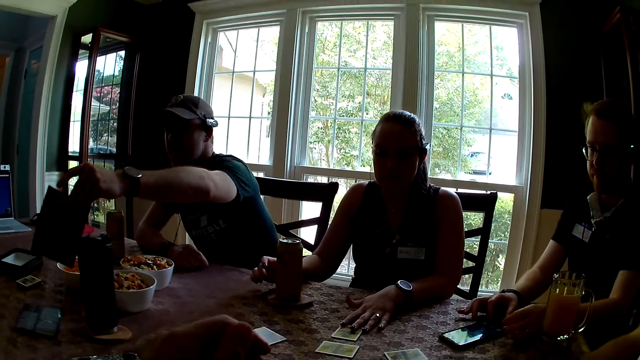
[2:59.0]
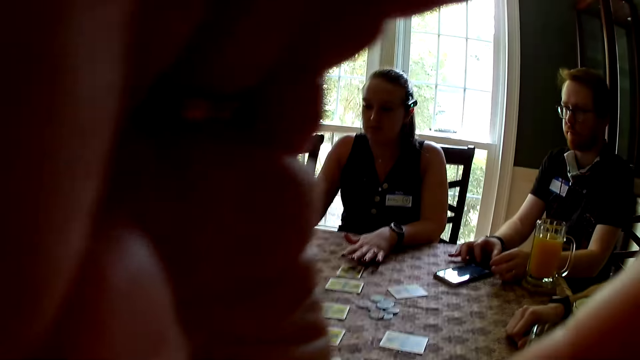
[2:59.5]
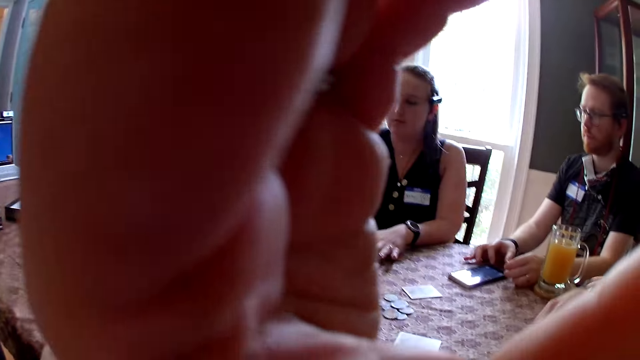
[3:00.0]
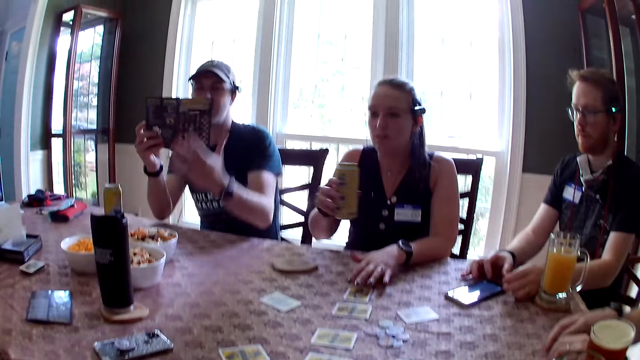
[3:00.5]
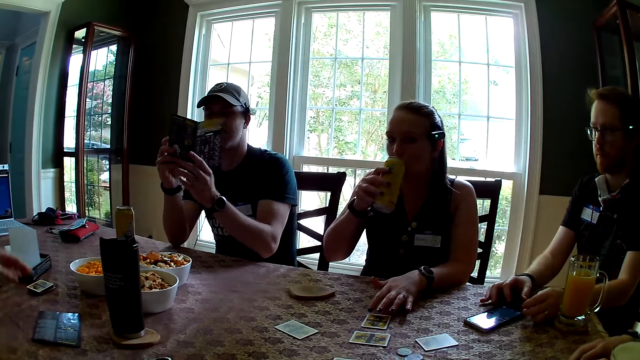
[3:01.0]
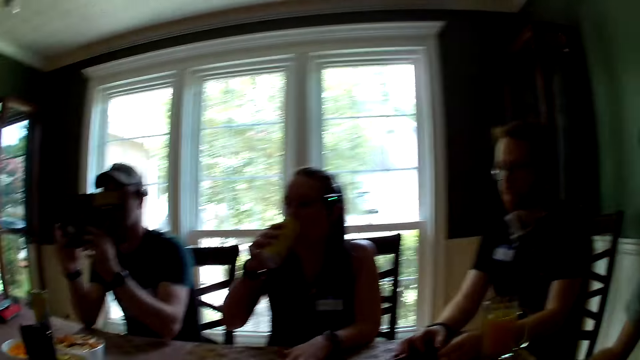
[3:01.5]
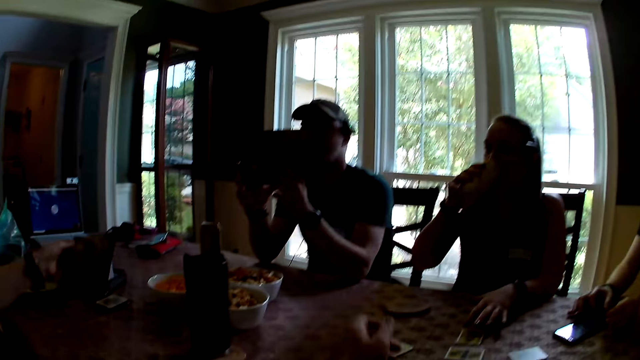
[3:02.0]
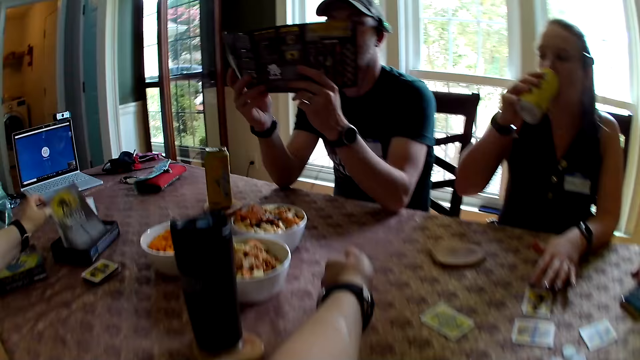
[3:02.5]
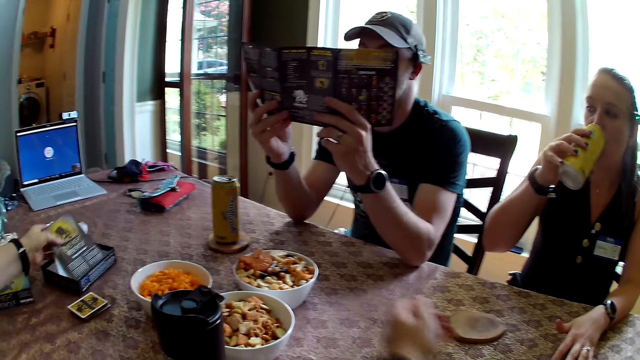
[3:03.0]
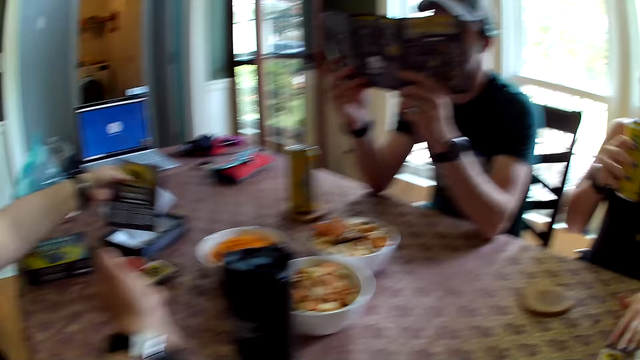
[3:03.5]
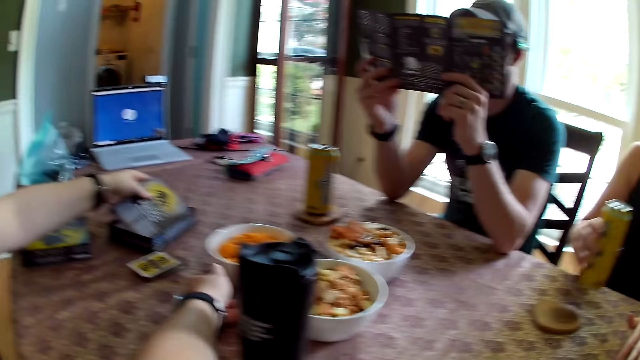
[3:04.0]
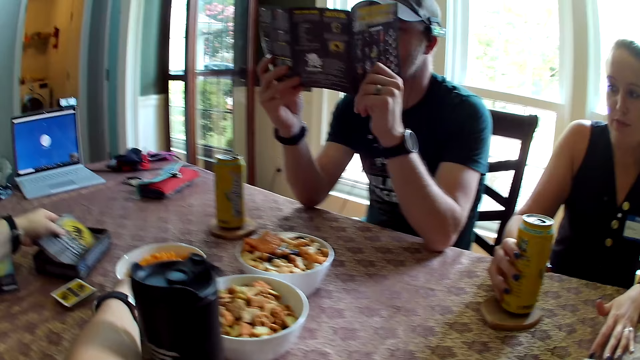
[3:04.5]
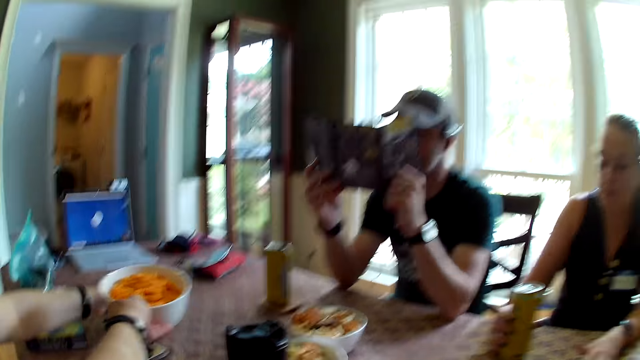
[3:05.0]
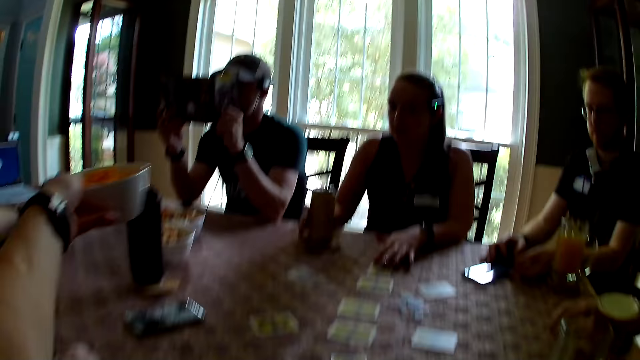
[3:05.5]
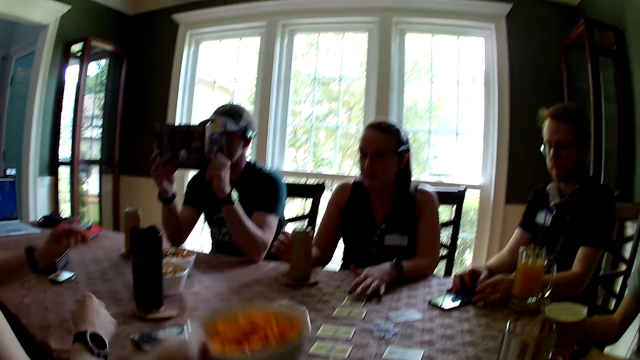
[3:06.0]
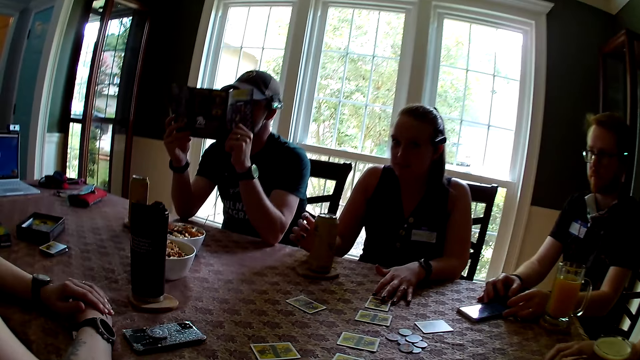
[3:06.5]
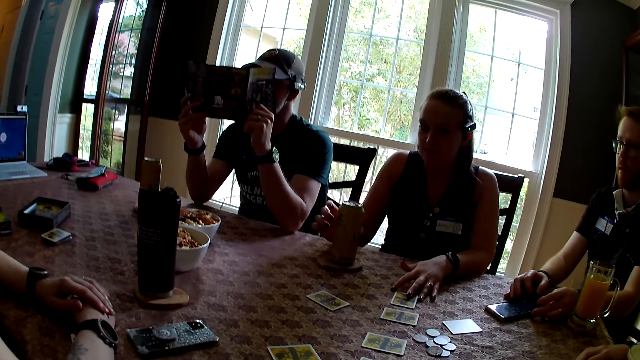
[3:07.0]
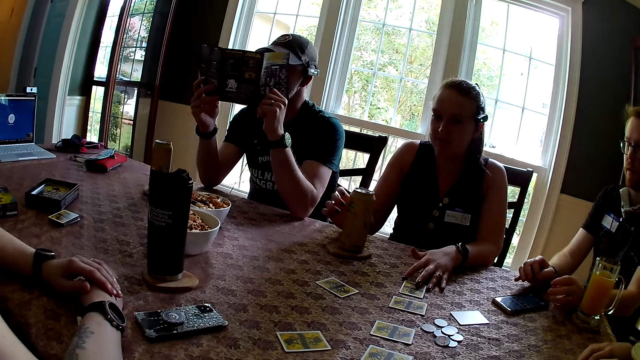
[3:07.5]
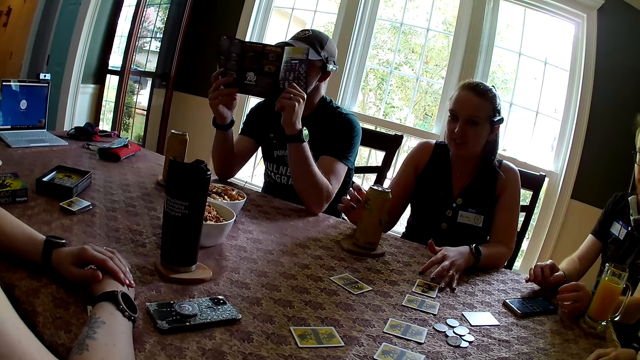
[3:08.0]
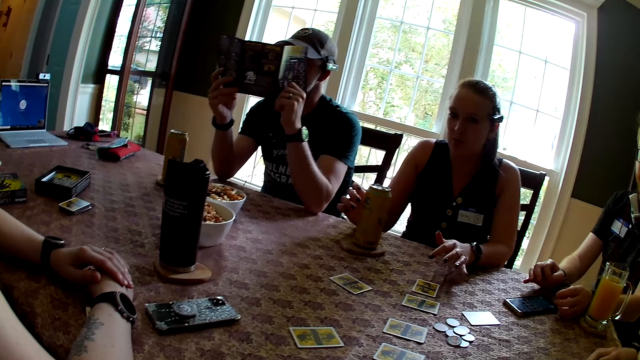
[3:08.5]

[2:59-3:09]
A man picks a booklet from the table with his left hand. The camera wearer adjusts the camera on her head with her left hand. A woman carries the can of soda from the coaster with her right hand. The camera wearer places her right hand on the table. The man holds the booklet with both hands. Another woman drops the paper in her left hand in the pack of card game. The first woman drinks from the can of soda in her right hand. The man looks at the booklet. The other woman picks the booklet from the table with her left hand and drops the booklet in the pack of card game with her left hand. The camera wearer converses with the other woman. The other woman arranges the booklet and paper in her left hand in the pack of card game. The first woman drops the can of soda in her right hand on the coaster. The camera wearer carries a plate of cheese from the table with her left hand. She drops the plate of cheese in her left hand on the table. The other woman places both hands on the table.

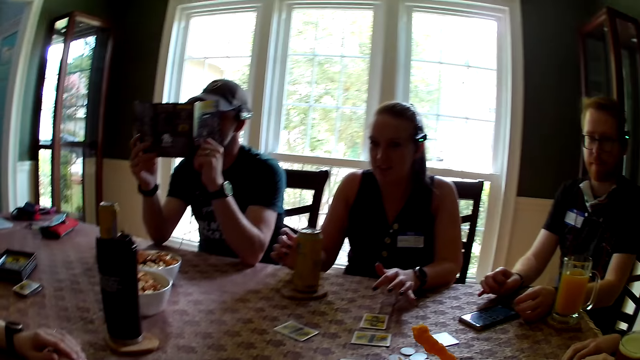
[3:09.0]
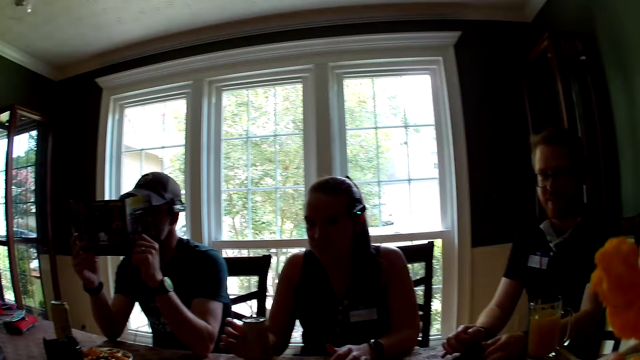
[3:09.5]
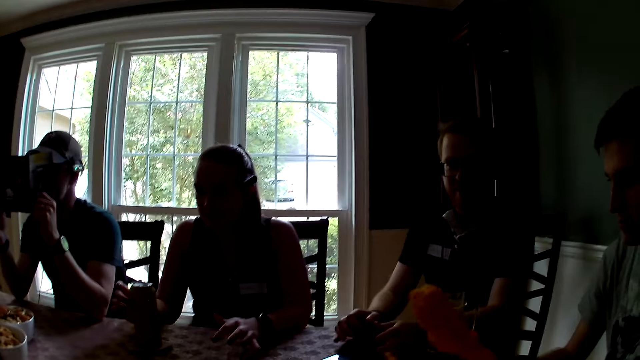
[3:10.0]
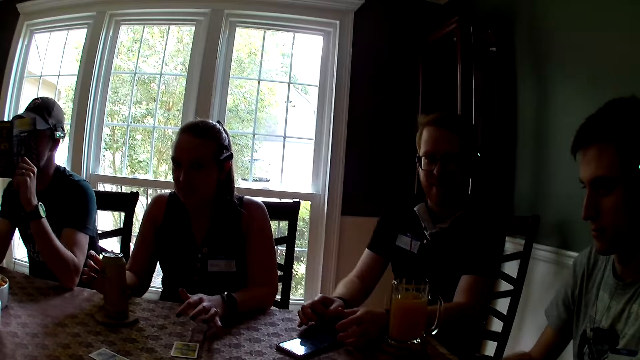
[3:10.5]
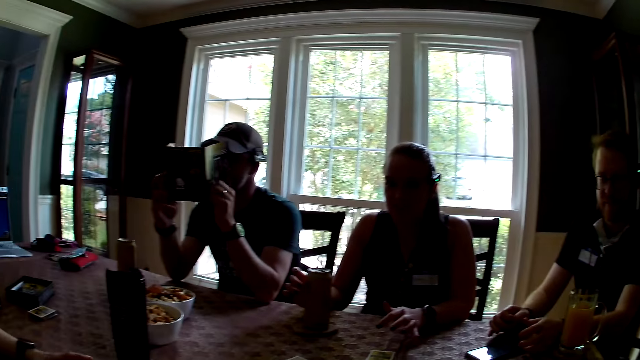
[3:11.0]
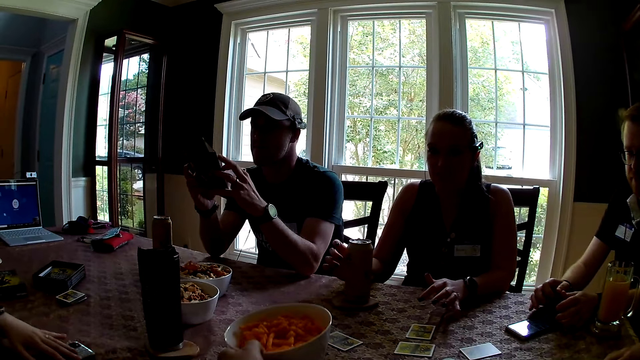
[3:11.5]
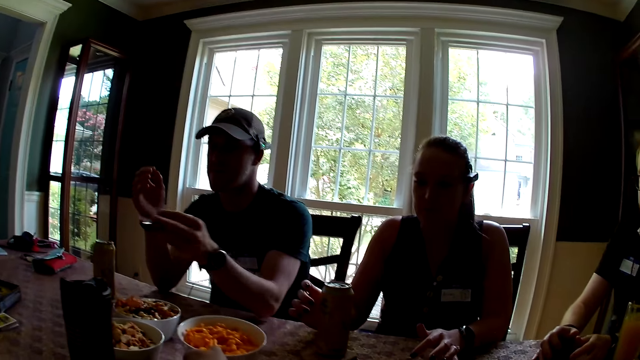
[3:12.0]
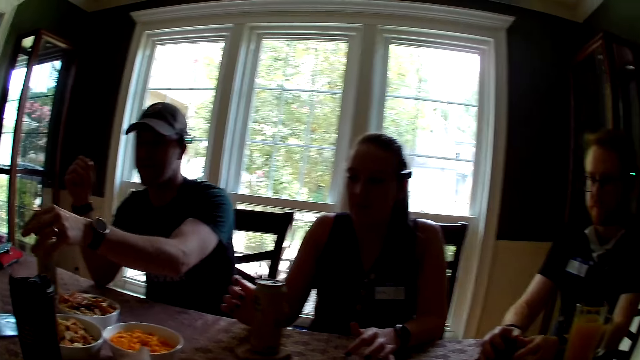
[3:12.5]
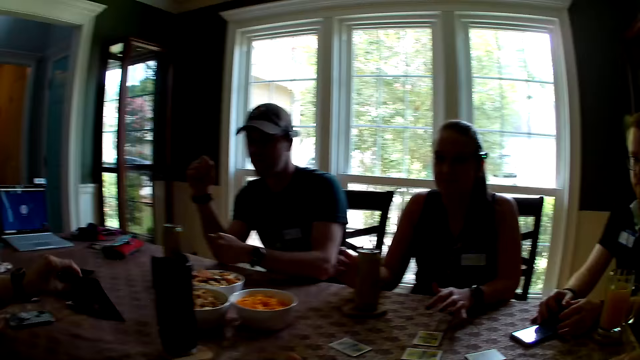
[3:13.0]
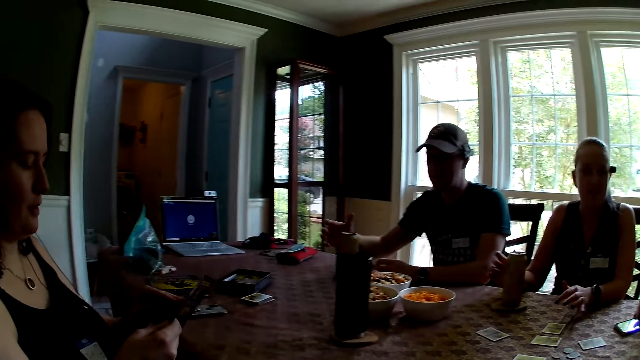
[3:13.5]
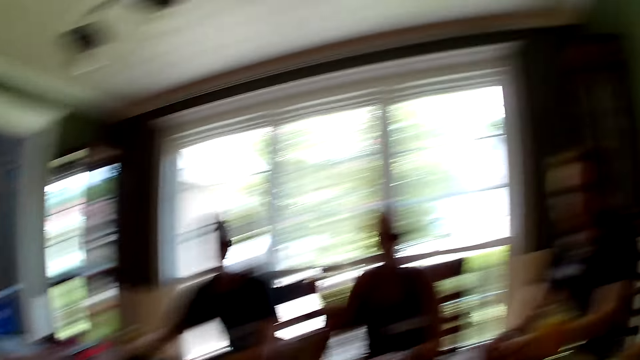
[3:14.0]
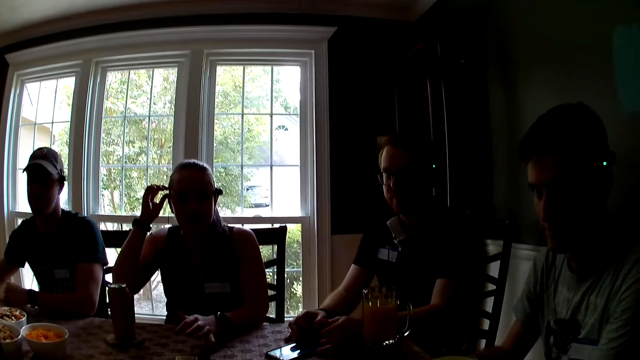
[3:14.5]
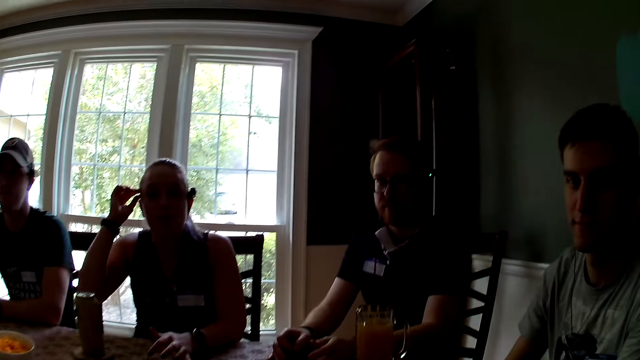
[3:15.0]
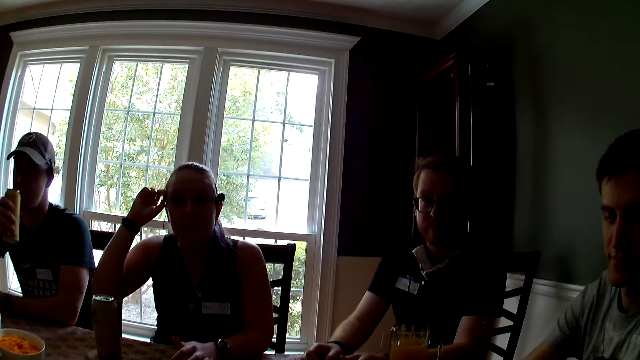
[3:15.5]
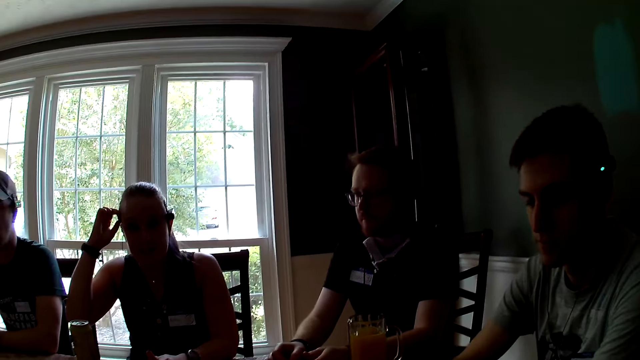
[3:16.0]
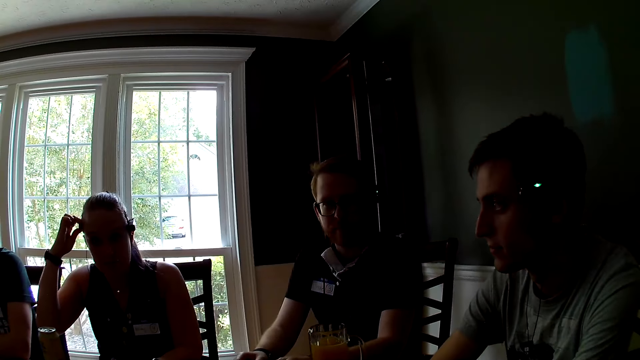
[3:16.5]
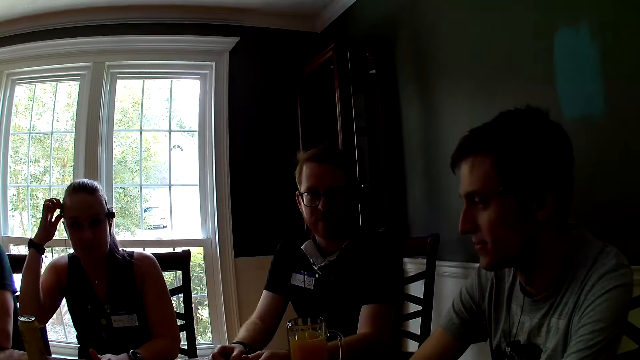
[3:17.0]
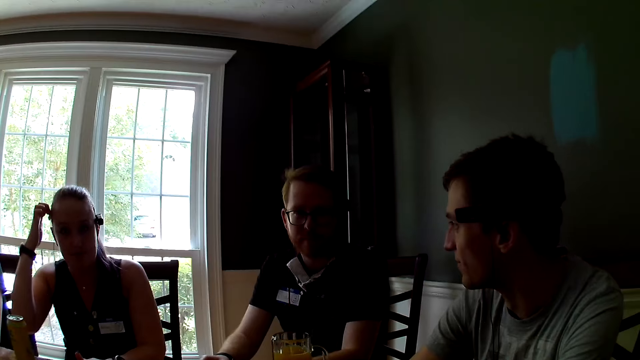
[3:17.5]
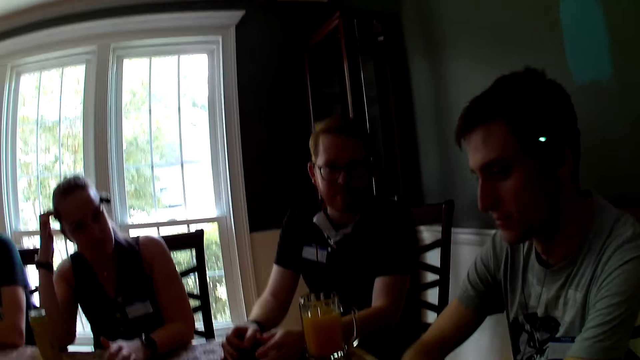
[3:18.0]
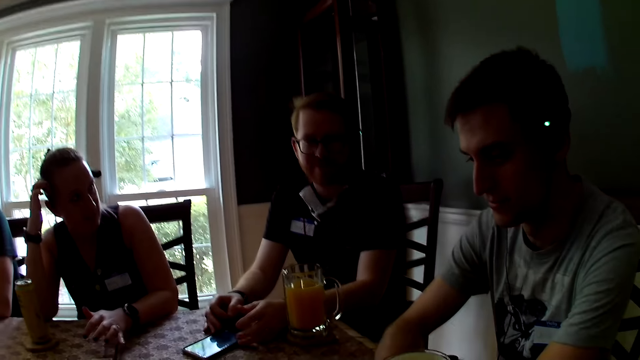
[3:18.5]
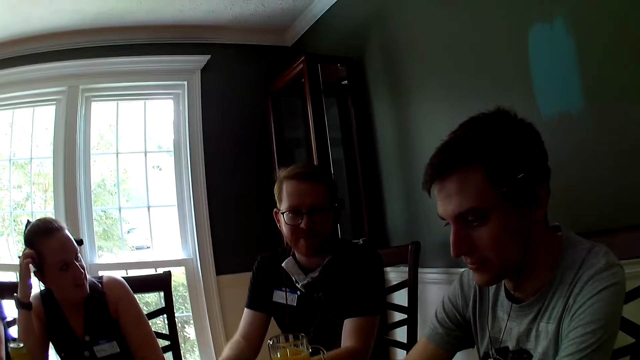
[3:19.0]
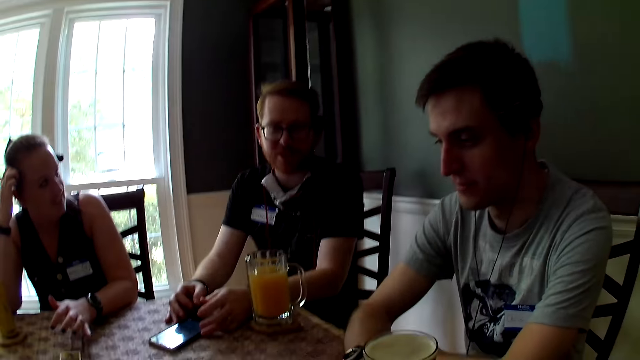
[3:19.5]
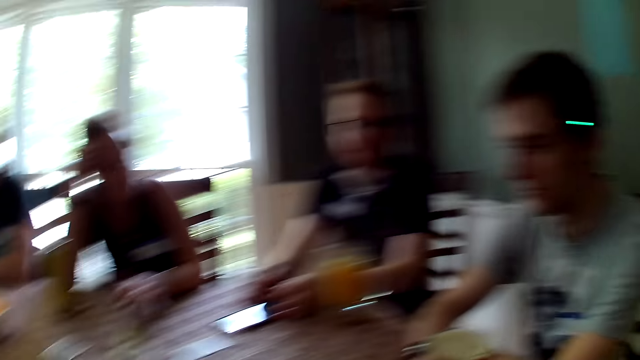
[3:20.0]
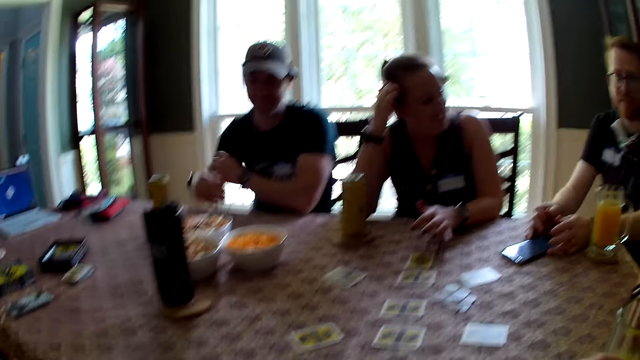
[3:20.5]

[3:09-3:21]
The camera wearer converses with a man. She holds cheese in her right hand. A woman adjusts a card on the table with her left hand. The camera wearer carries the plate of cheese from the table with her left hand and drops the plate of cheese on the table with her left hand. Another man drops the booklet on the table with his left hand and places his left hand on the table. The woman picks the booklet from the table with her left hand and holds the booklet with both hands. The other man carries the can of soda from the coaster with his right hand. Another woman touches her head with her right hand. The other man drinks from the can of soda in his right hand. The camera wearer converses with the group of people. The other woman places her right elbow on the table.
